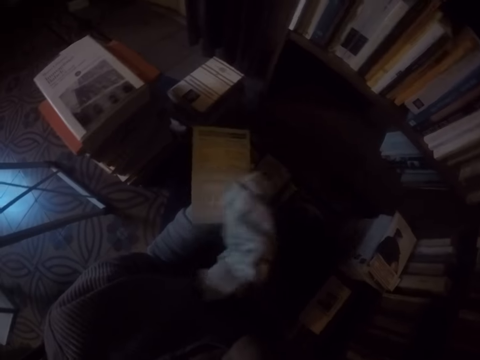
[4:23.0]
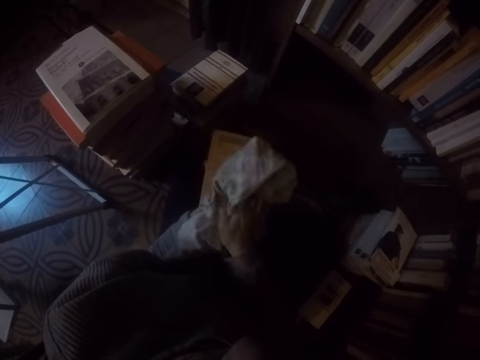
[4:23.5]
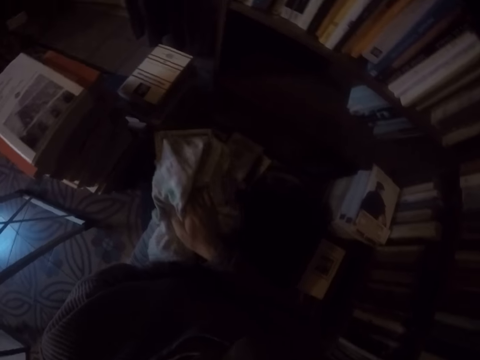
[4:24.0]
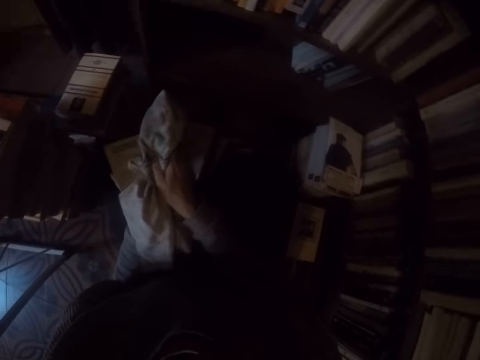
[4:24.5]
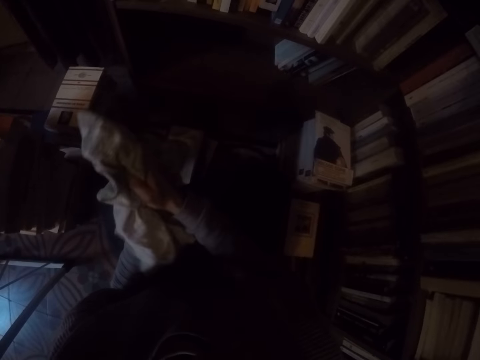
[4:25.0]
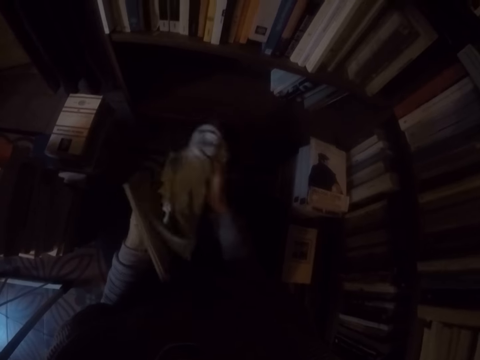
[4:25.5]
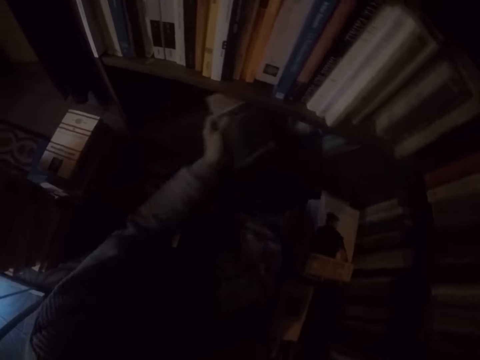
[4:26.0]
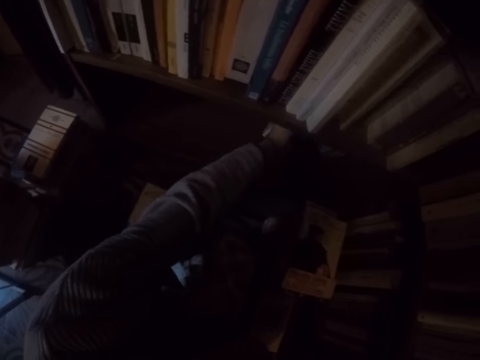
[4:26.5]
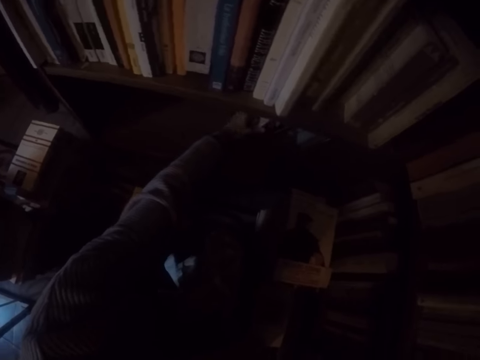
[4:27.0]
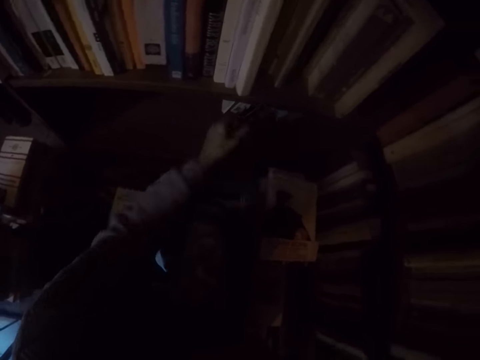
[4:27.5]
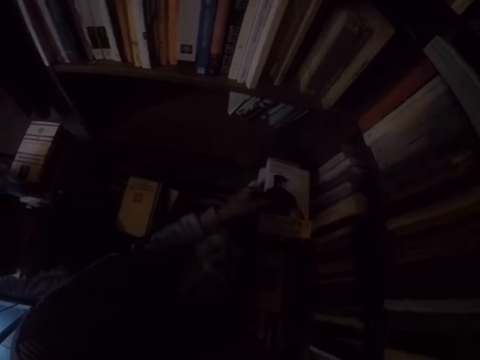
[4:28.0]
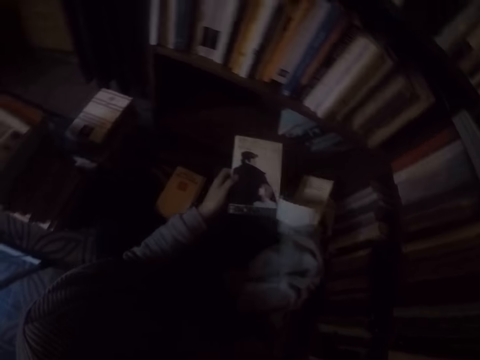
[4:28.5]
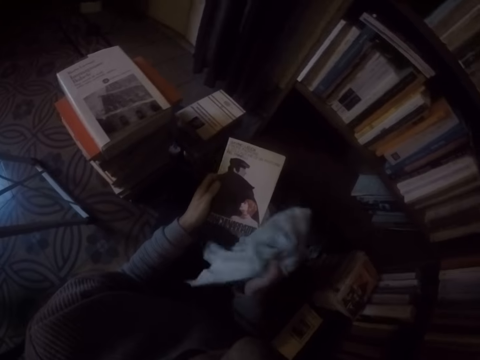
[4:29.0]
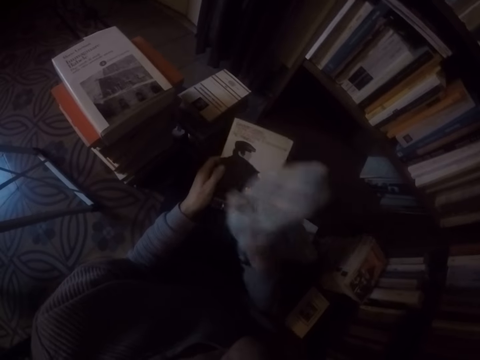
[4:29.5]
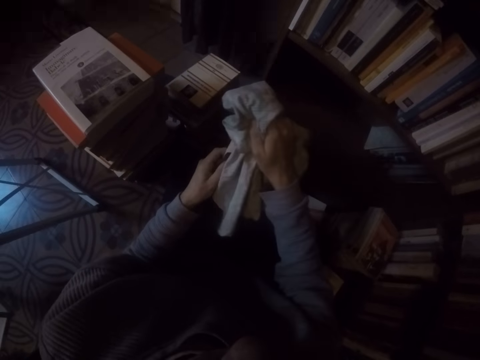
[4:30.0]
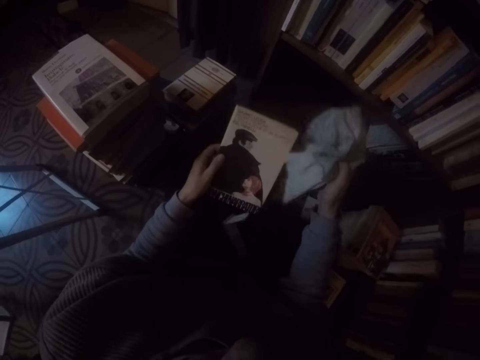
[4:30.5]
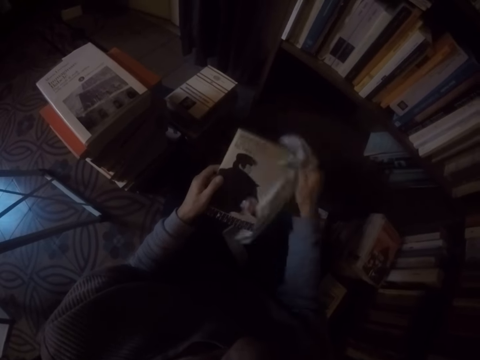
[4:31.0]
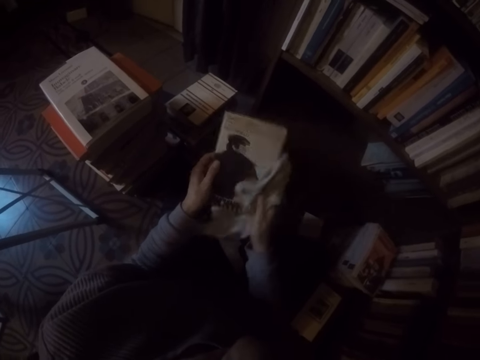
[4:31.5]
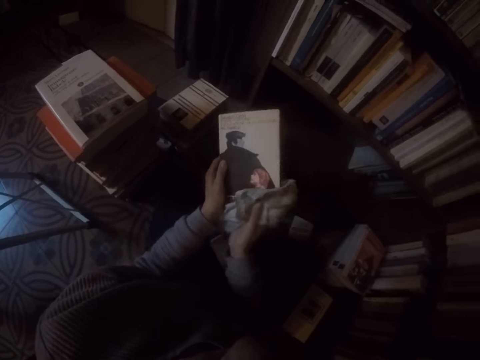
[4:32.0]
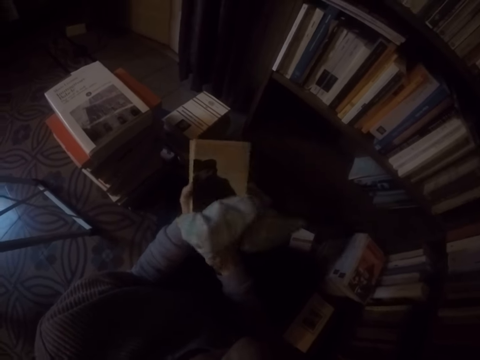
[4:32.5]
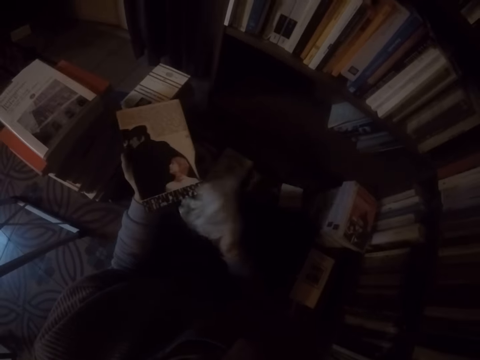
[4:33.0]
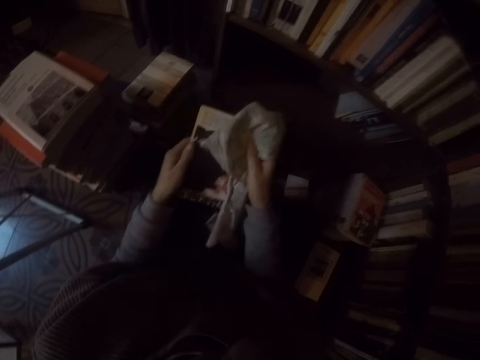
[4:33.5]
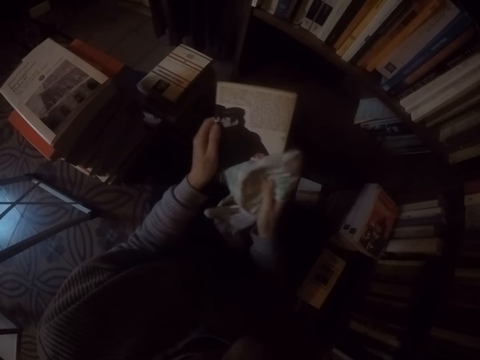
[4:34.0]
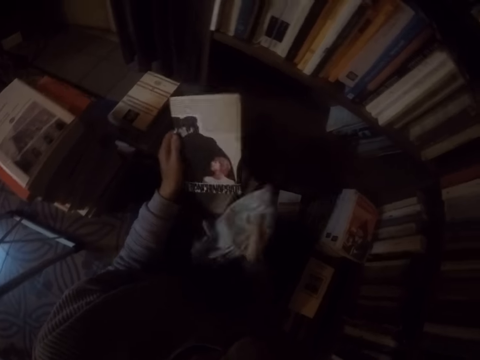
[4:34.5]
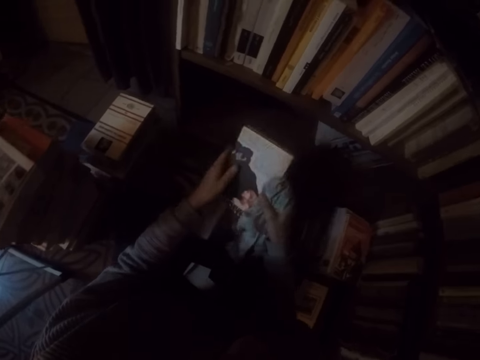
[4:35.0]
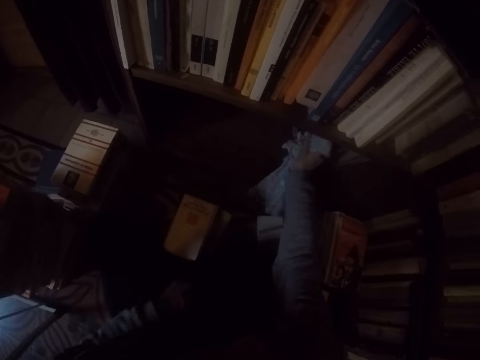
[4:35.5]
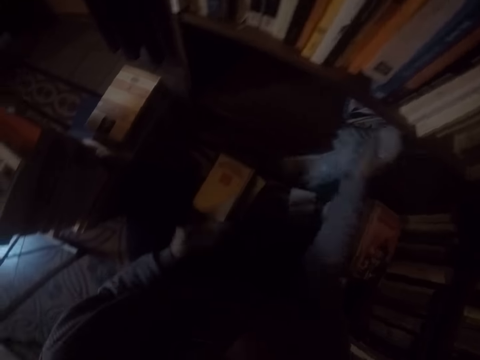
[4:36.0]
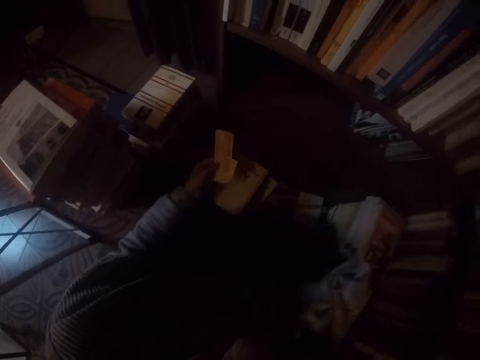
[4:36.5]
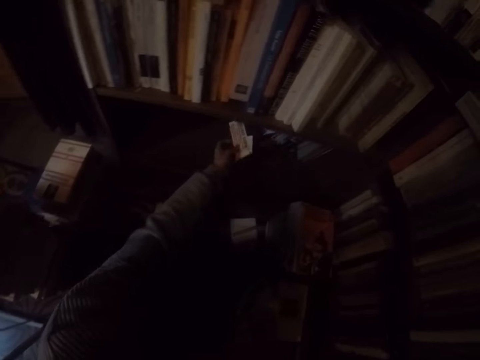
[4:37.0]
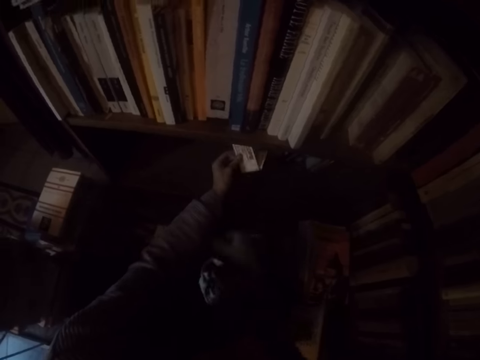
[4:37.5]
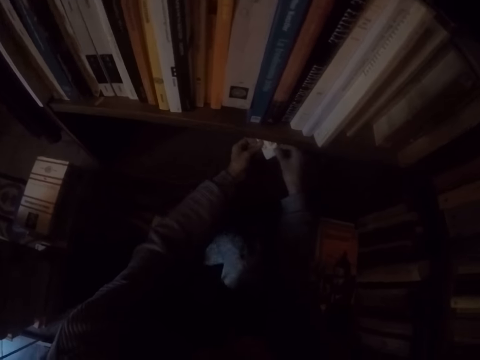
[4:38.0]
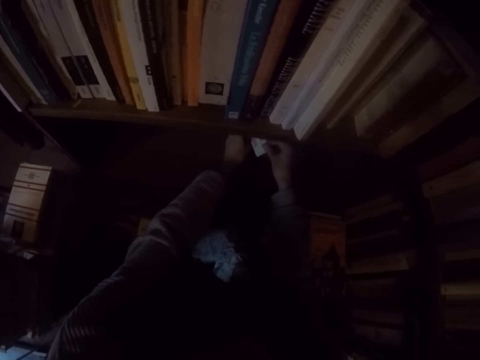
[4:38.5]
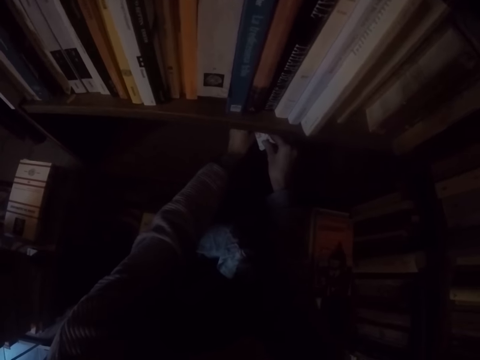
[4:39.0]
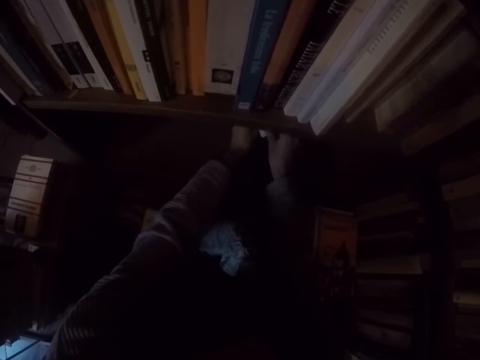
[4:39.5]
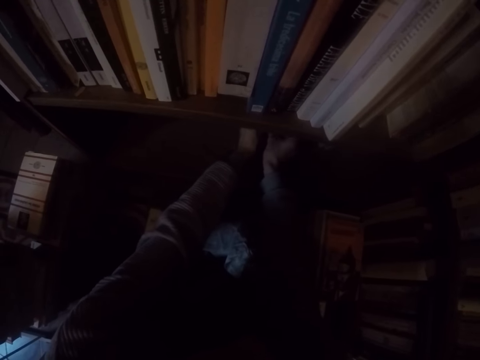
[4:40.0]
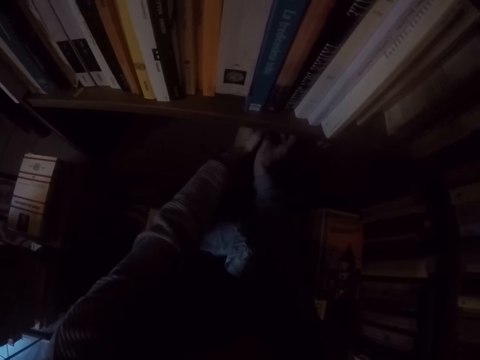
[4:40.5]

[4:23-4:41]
The camera wearer places the book in her left hand into the shelf. She picks up a book on the ground with her left hand. She wipes the book with the rag in her right hand. She places the book into the shelf with her right hand. She holds a piece of the book in her left hand. She places the piece of the book into the book with her left hand. She drops the cloth down. She places the piece of the book into the book with both hands.

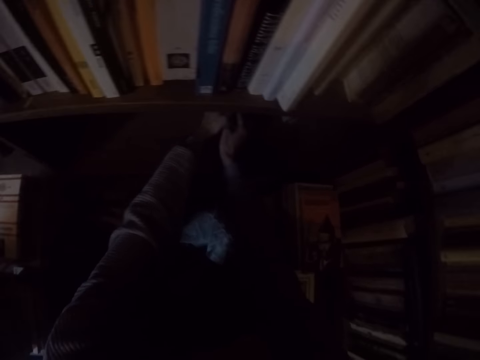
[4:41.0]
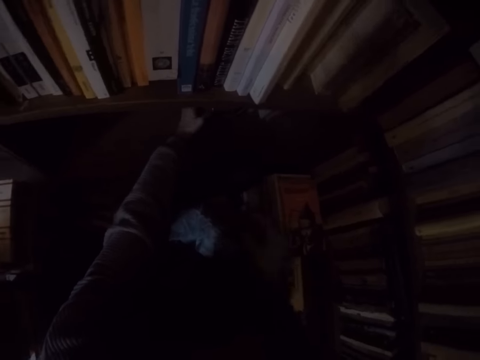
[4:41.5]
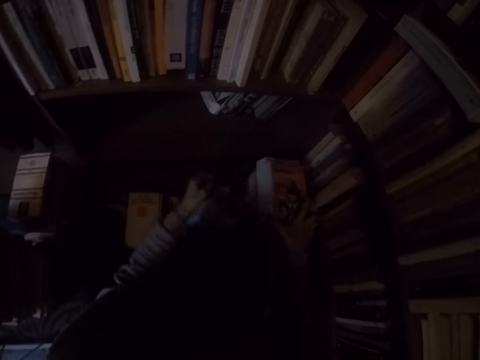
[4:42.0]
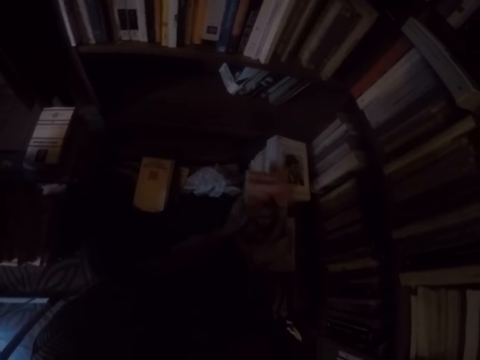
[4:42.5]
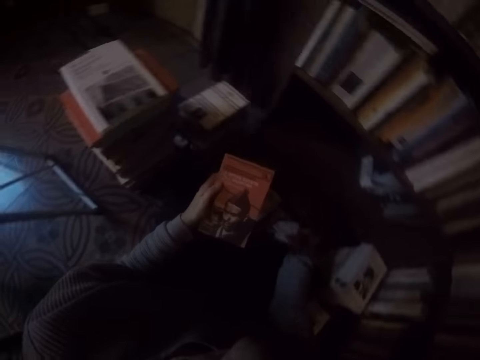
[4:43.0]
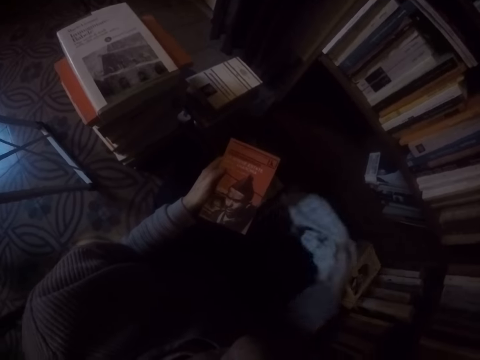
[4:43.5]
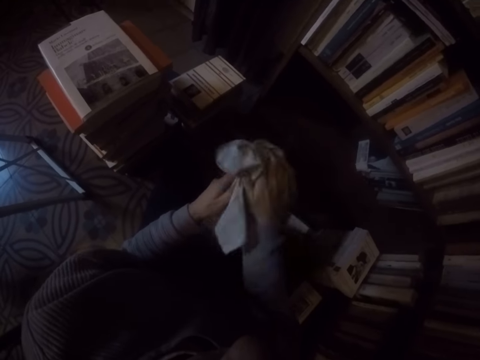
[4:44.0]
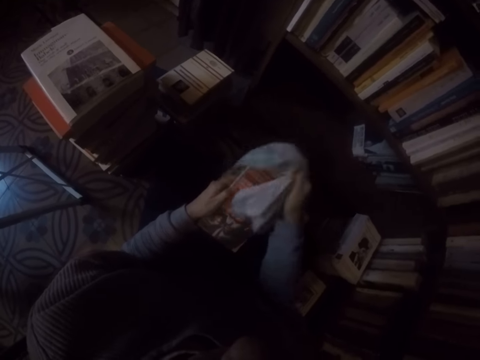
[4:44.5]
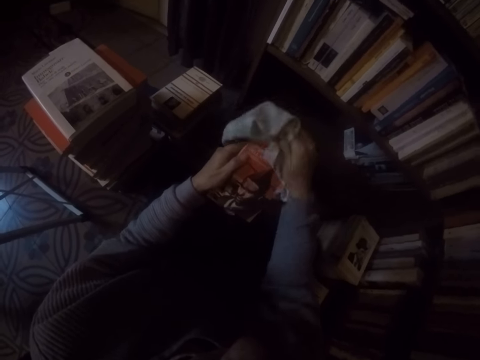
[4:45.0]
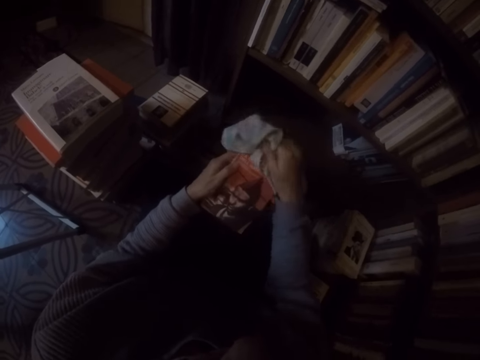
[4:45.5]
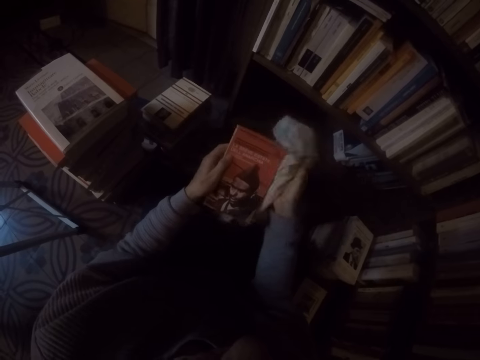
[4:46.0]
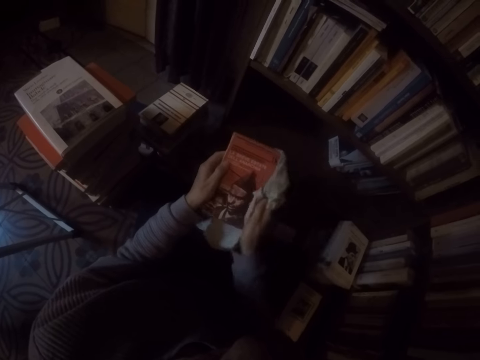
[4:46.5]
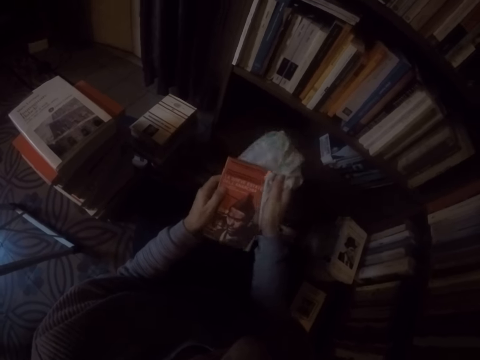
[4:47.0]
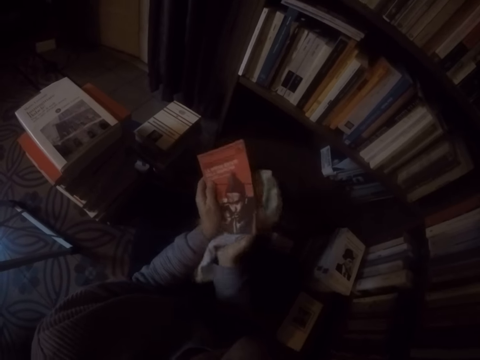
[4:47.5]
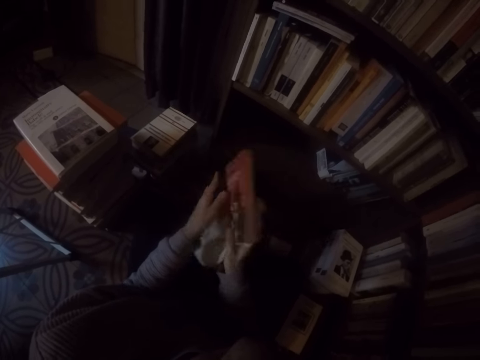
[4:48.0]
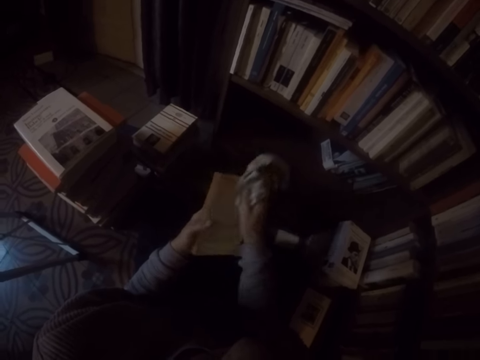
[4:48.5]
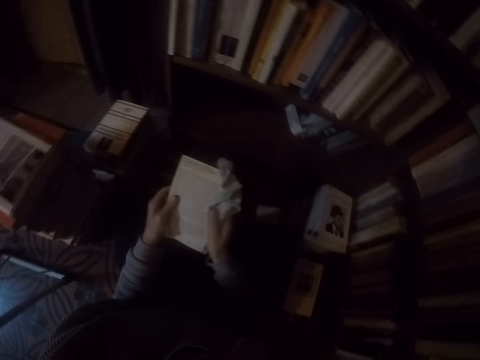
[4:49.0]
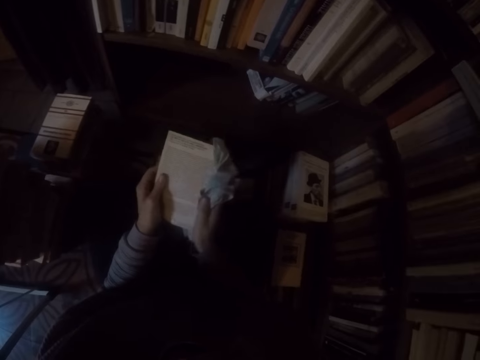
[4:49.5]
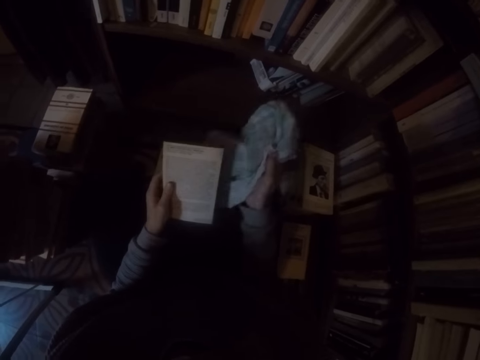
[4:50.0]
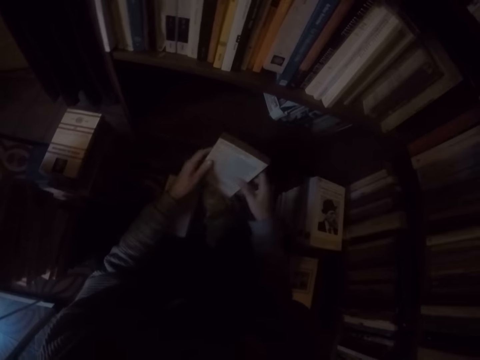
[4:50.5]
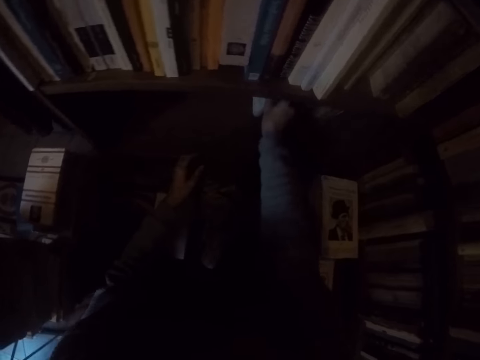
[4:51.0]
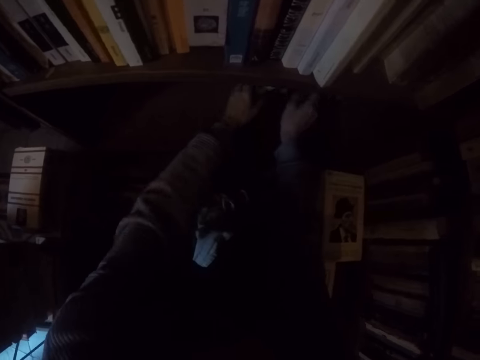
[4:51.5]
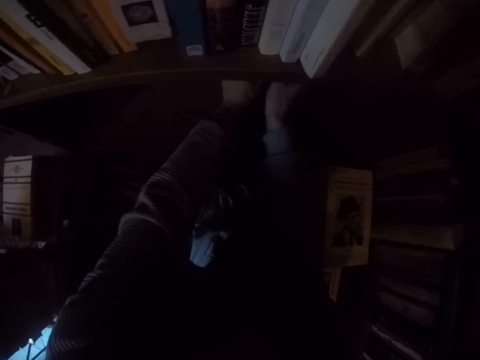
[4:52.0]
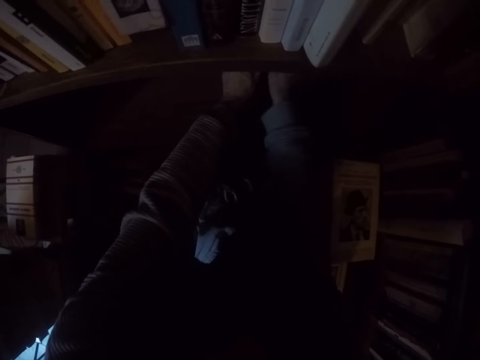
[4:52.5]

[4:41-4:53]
The camera wearer picks up a book on the ground with her right hand. She passes the book in her right hand to her left hand. She picks up the rag on the ground with her right hand. She wipes the book with the rag in her right hand. She drops the rag in her right hand on the ground. She passes the book in her left hand to her right hand. She places the book in her right hand into the shelf. She adjusts some books in the shelf with both hands.
